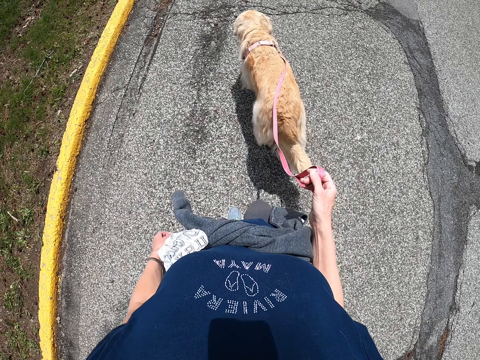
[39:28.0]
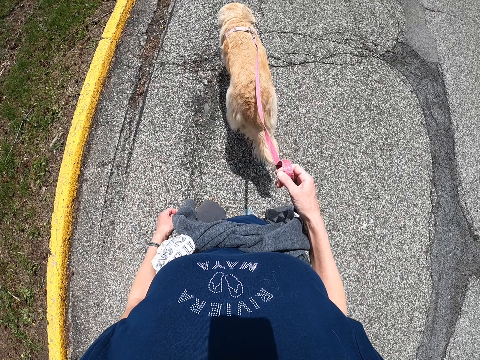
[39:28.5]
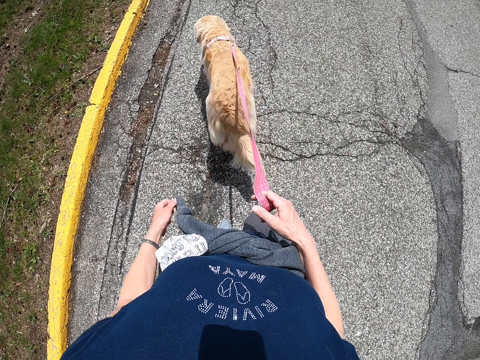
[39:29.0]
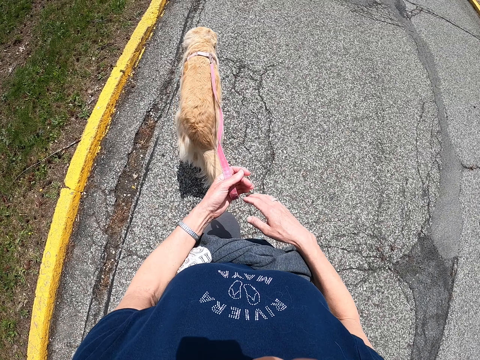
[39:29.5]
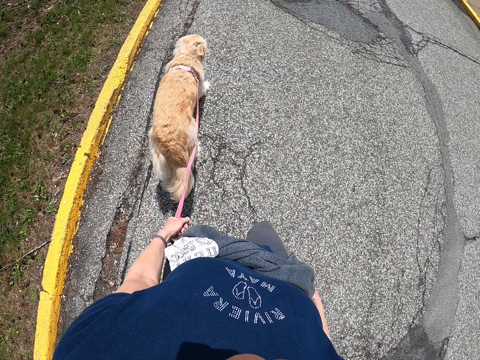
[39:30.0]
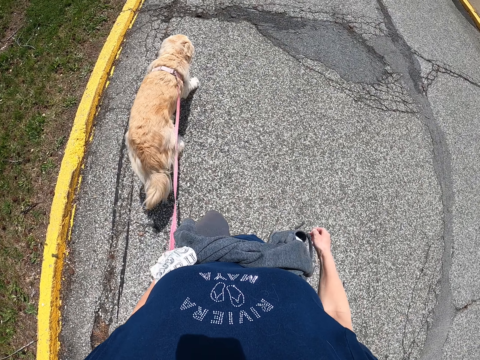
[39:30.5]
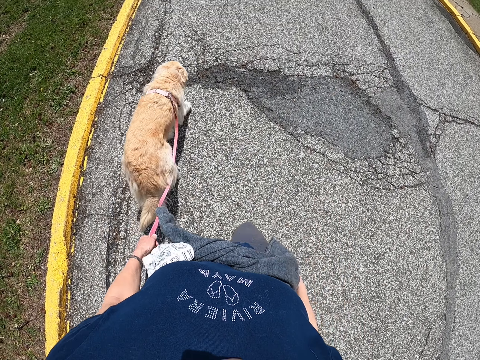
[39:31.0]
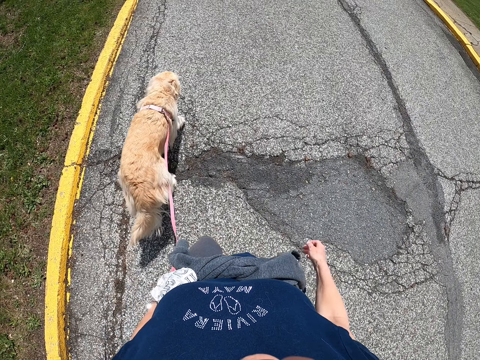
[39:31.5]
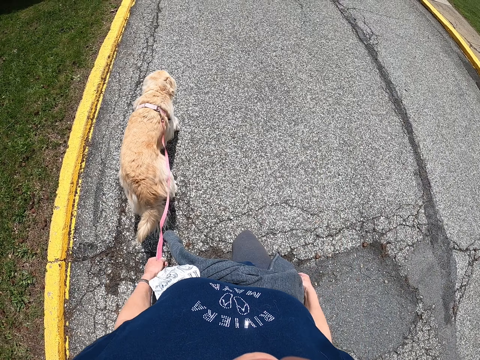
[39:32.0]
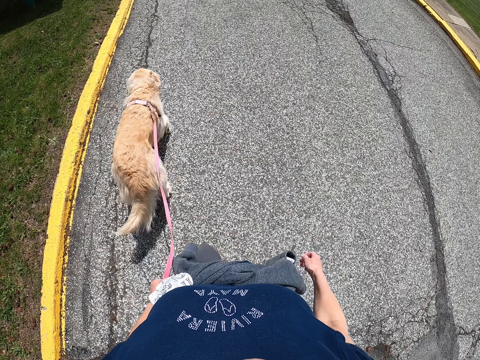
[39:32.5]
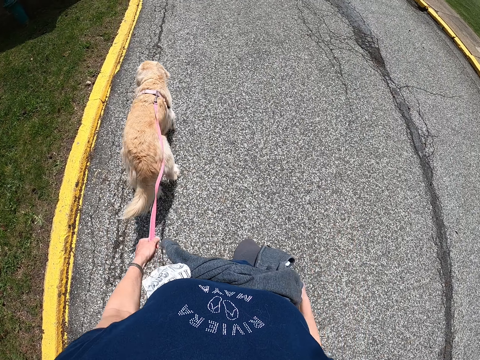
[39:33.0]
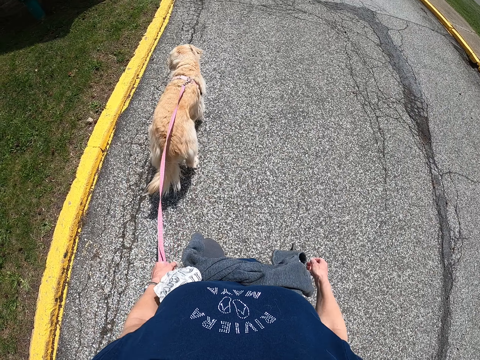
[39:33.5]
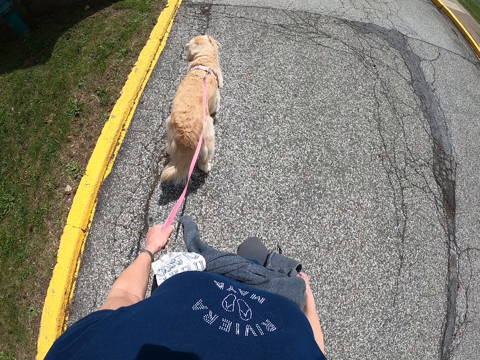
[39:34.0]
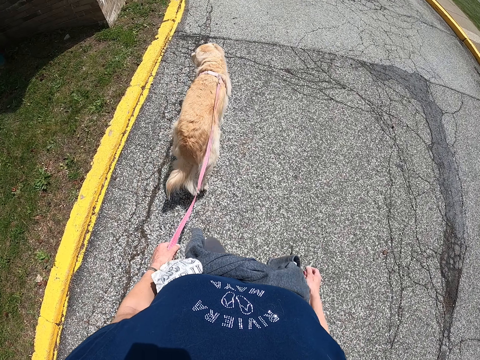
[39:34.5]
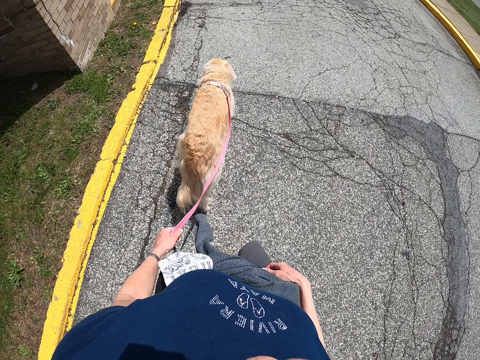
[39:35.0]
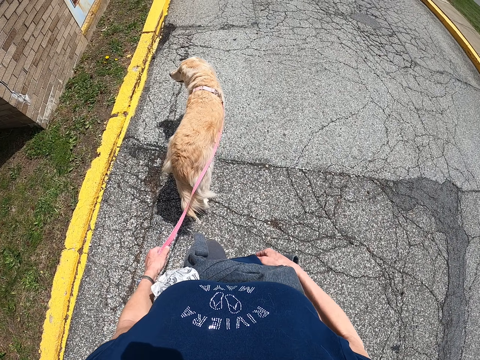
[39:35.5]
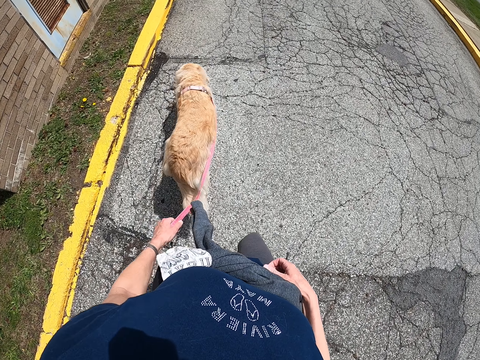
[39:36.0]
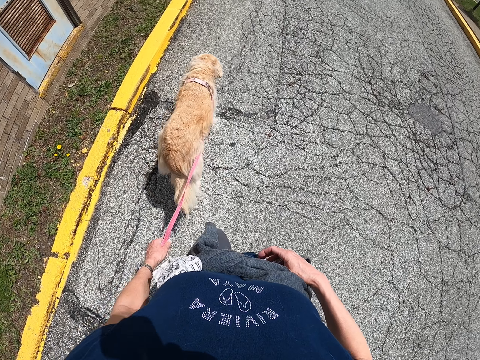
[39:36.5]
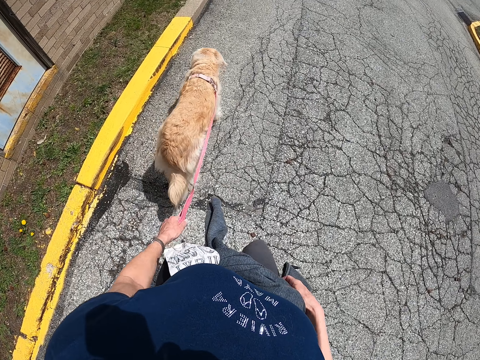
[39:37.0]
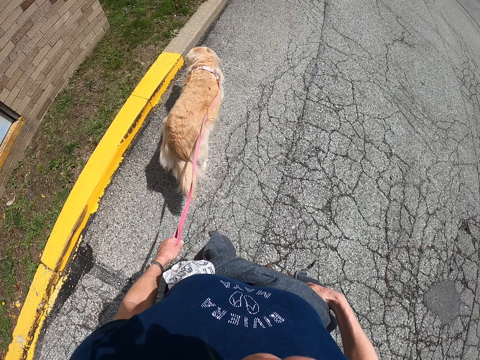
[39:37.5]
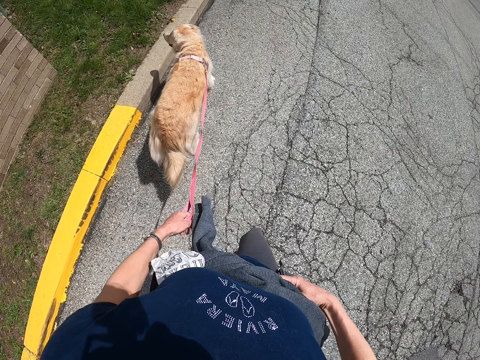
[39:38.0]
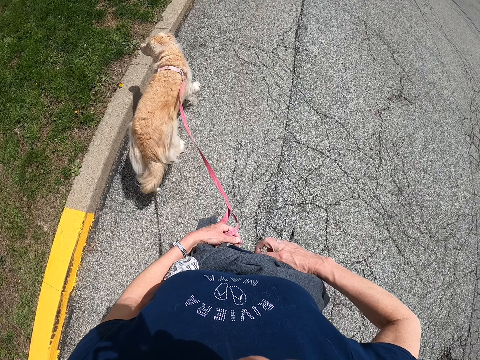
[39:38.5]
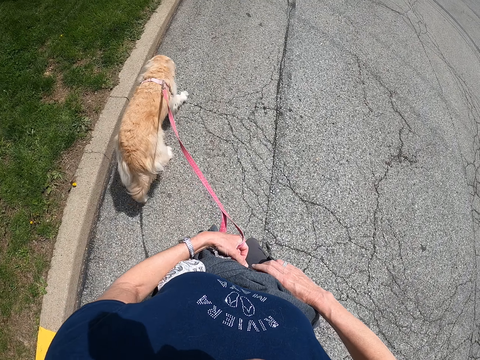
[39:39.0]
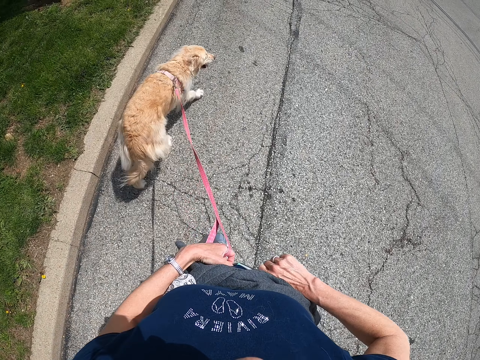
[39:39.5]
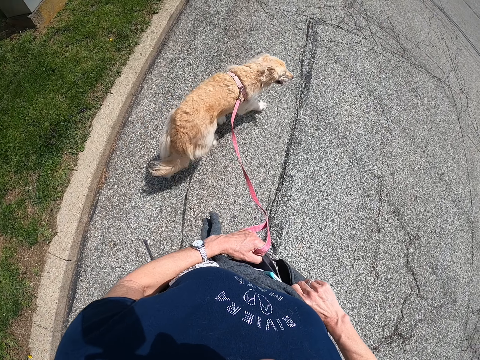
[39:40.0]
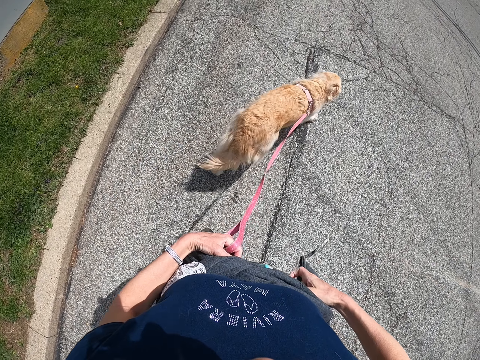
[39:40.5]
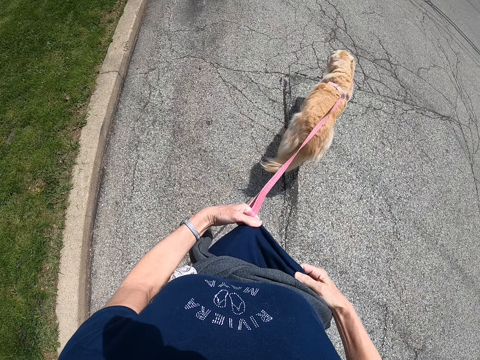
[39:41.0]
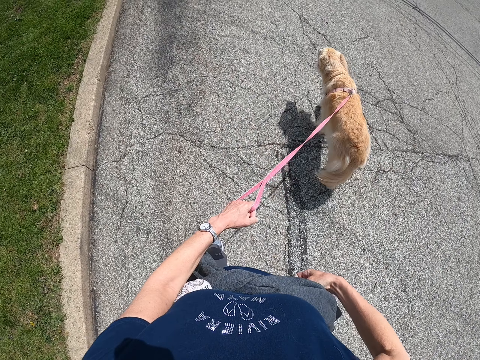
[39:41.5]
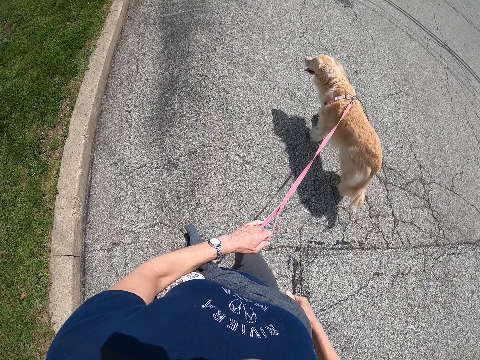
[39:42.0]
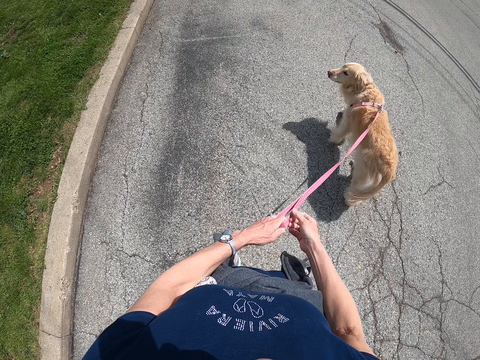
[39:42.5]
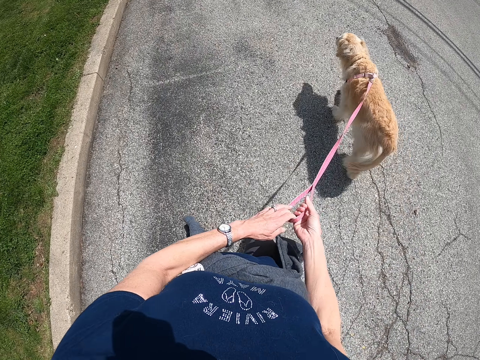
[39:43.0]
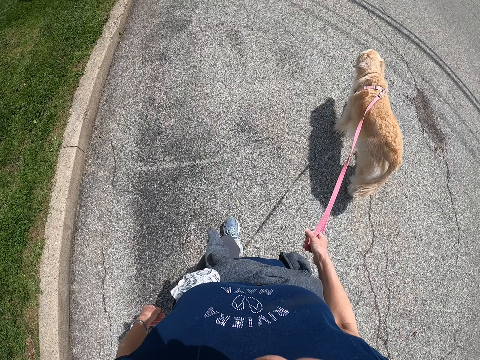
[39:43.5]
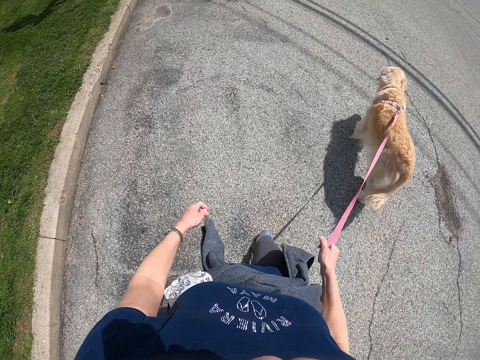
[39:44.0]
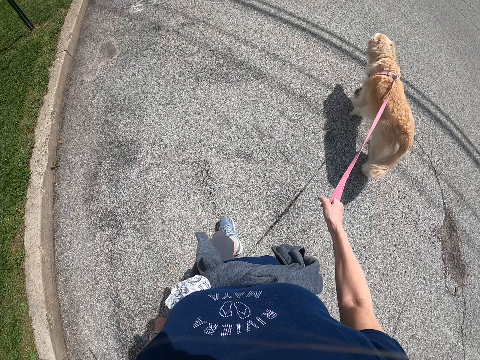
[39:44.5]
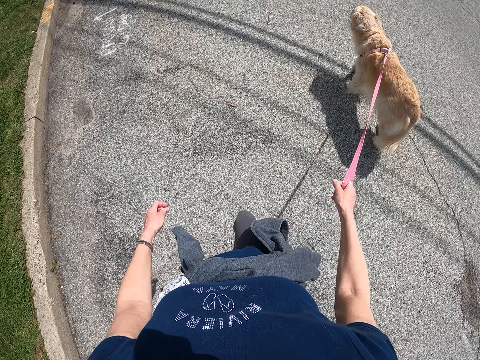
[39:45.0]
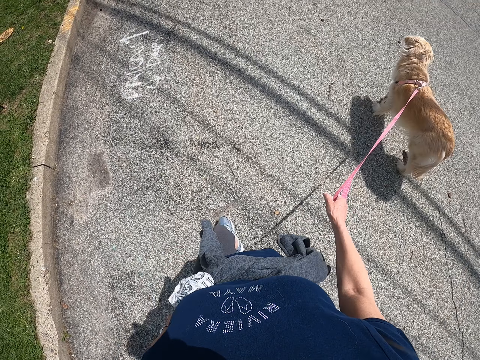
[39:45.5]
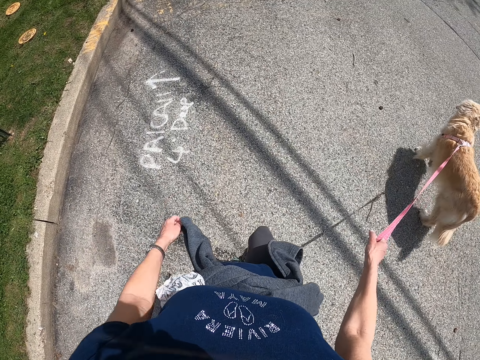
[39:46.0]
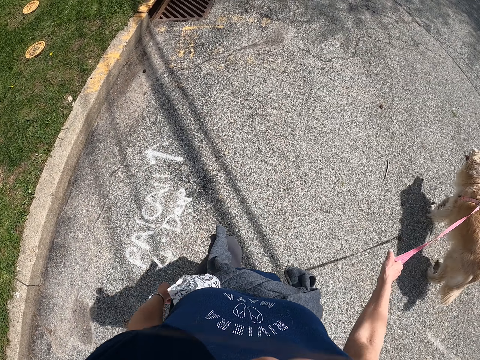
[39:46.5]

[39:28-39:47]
The camera wearer exchanges the dog leash to the other hand. They walk along the road. They touch the sweater. They hold a cloth. They exchange the dog leash to the other hand. They walk along the road.

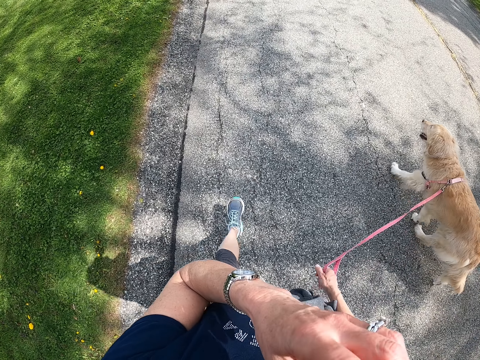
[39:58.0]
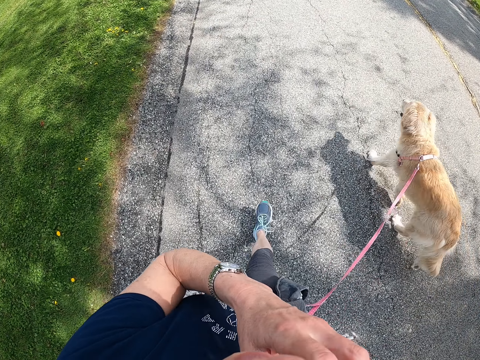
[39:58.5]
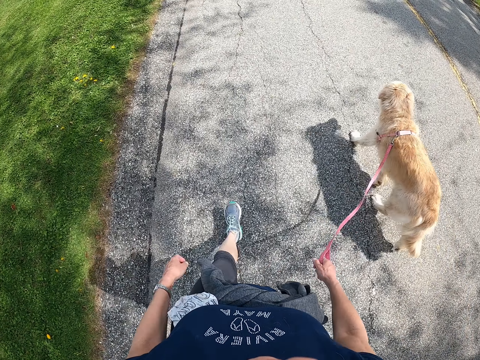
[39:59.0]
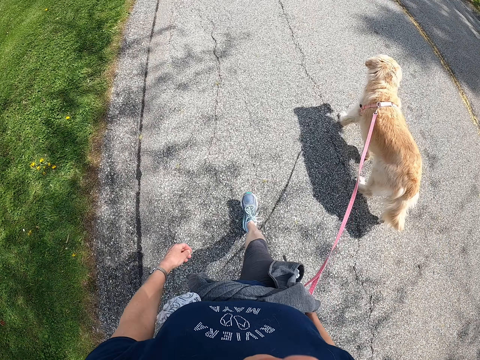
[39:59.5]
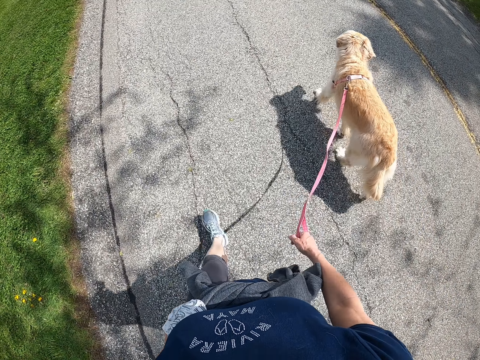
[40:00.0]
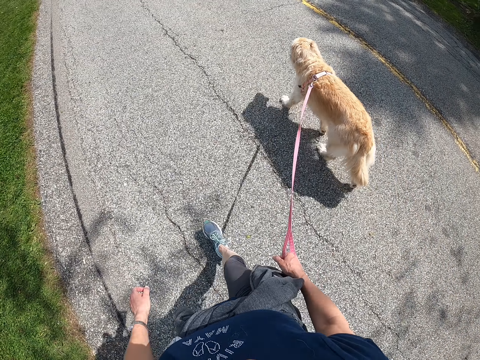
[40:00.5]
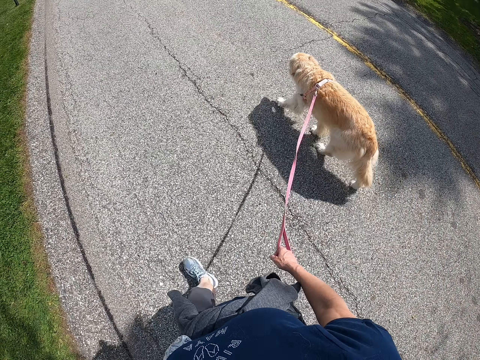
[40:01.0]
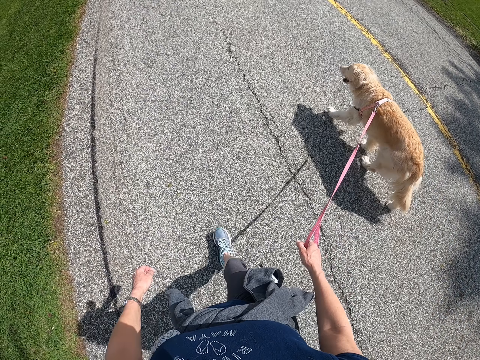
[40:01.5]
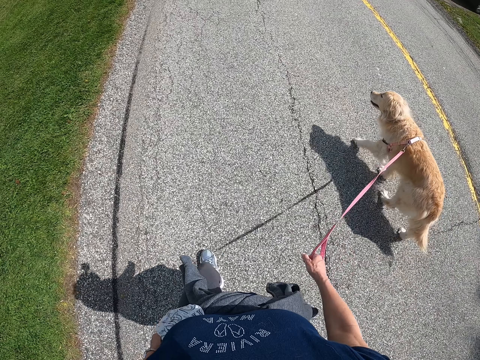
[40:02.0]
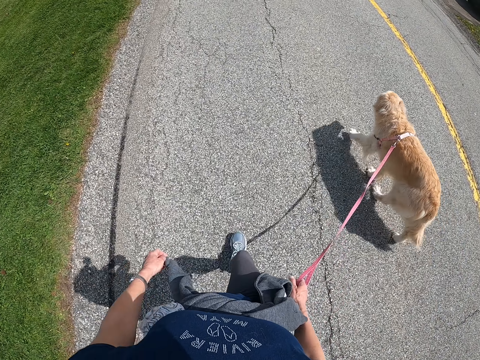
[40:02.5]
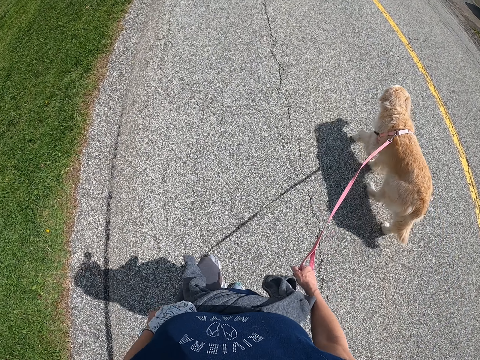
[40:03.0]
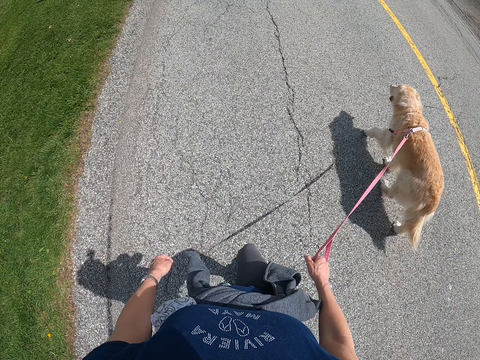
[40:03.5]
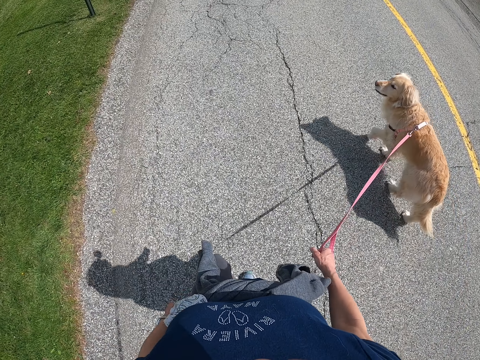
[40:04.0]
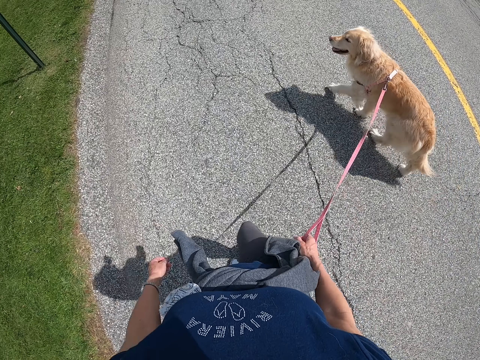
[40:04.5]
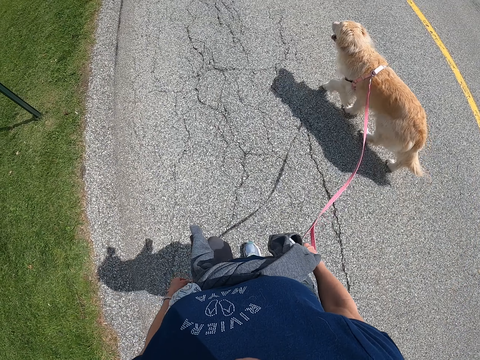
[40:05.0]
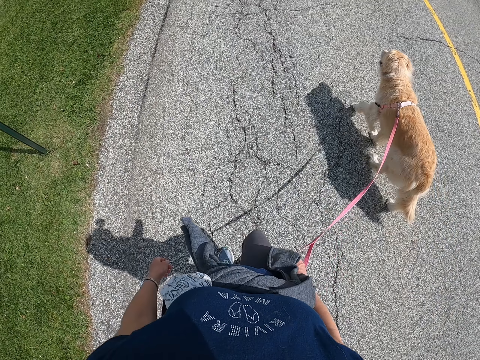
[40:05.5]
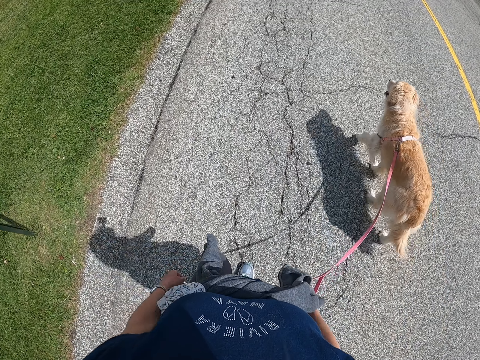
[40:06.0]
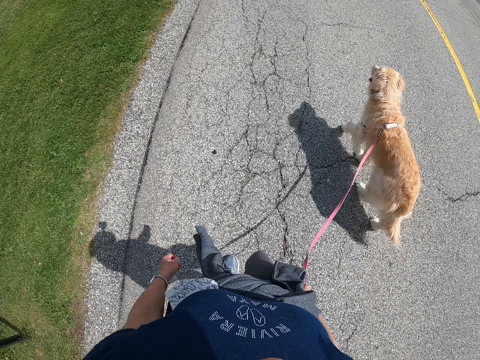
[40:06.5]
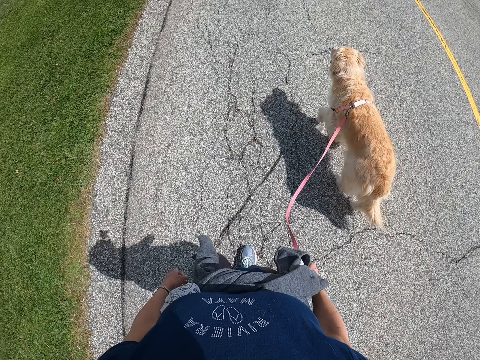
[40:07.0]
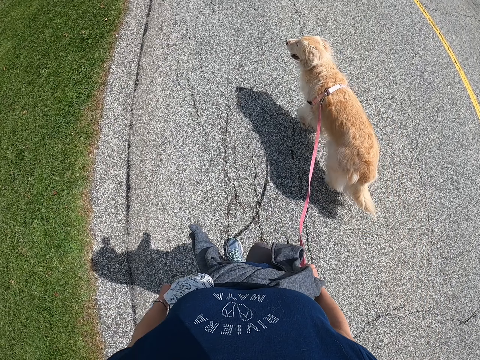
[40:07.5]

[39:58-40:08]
The camera wearer lifts up the hand. They put the hand down. They walk along the road.
